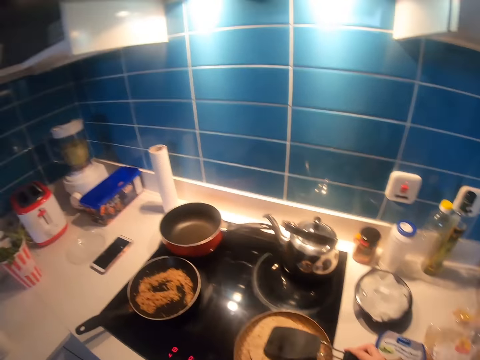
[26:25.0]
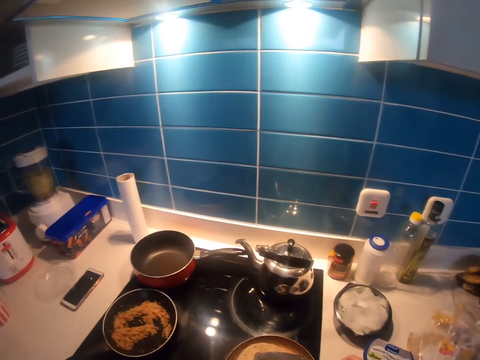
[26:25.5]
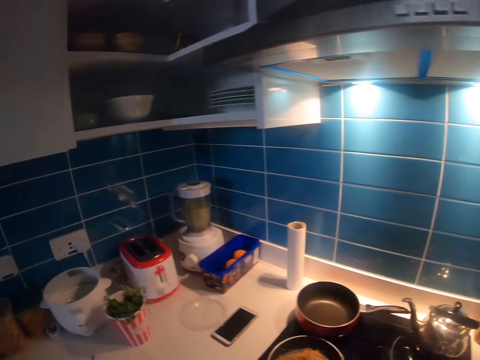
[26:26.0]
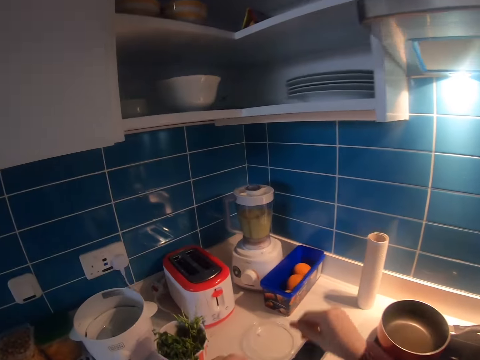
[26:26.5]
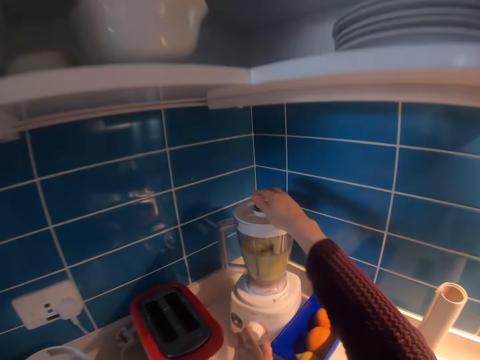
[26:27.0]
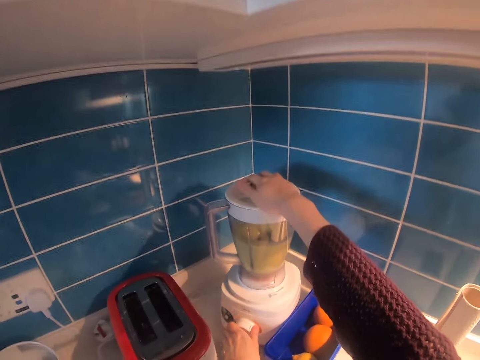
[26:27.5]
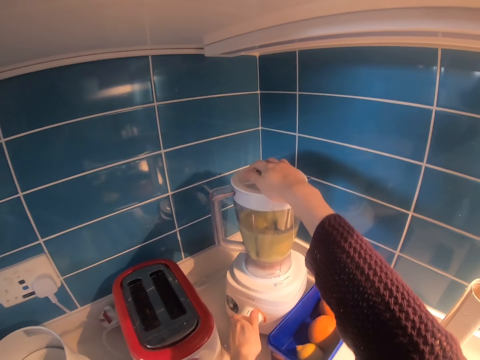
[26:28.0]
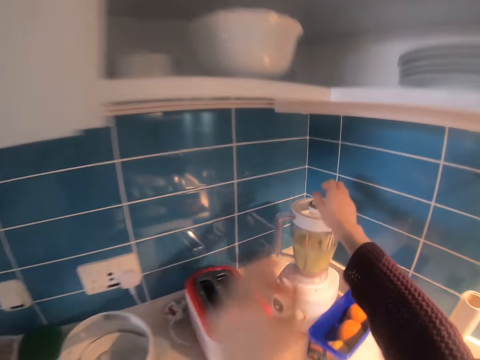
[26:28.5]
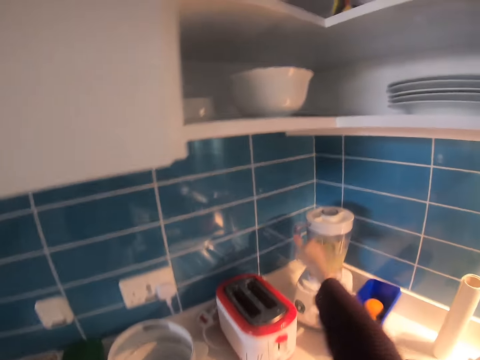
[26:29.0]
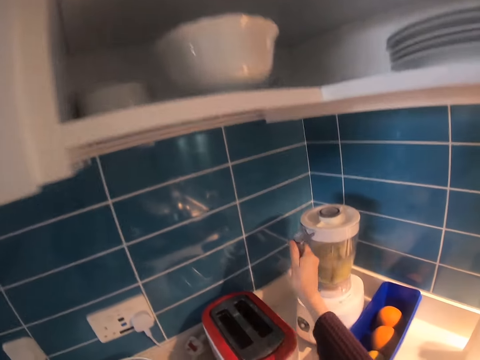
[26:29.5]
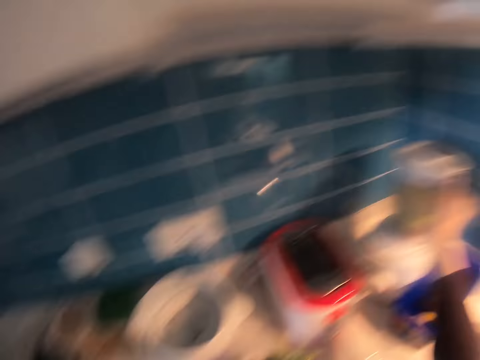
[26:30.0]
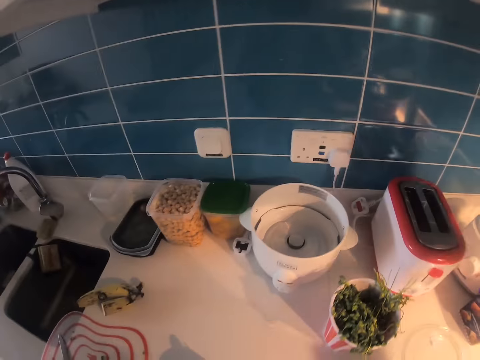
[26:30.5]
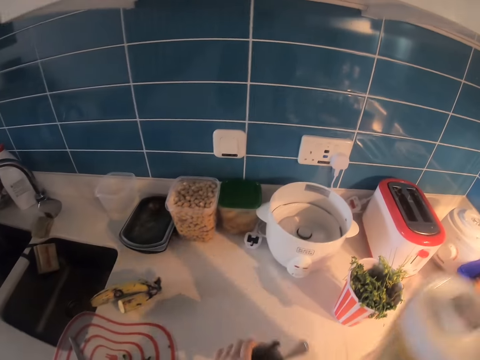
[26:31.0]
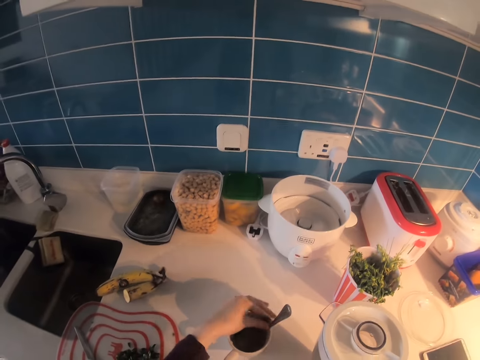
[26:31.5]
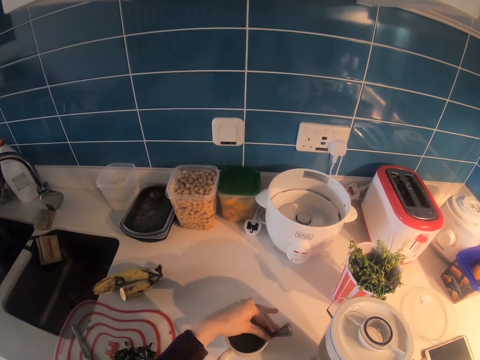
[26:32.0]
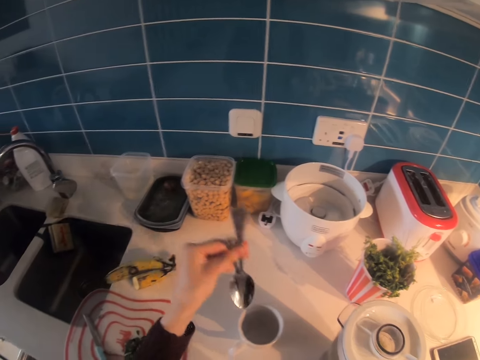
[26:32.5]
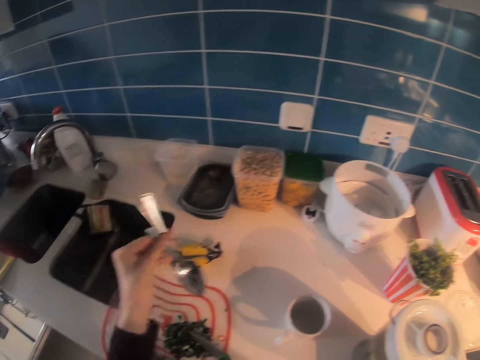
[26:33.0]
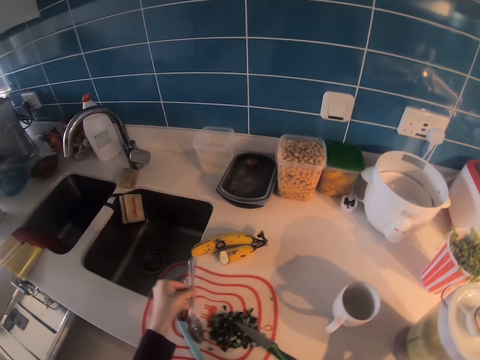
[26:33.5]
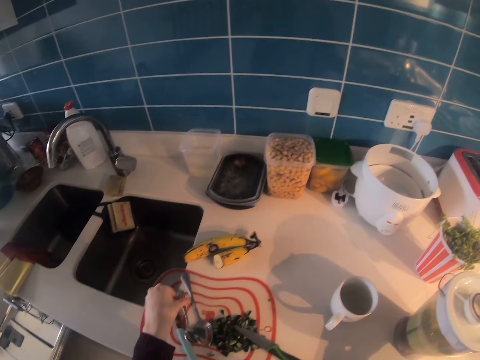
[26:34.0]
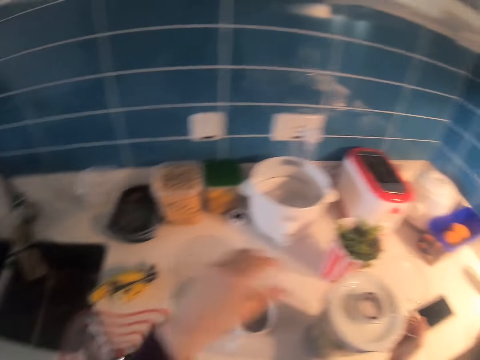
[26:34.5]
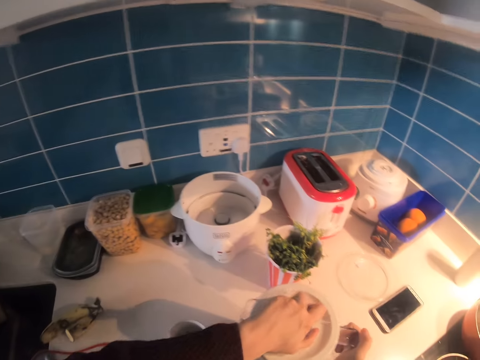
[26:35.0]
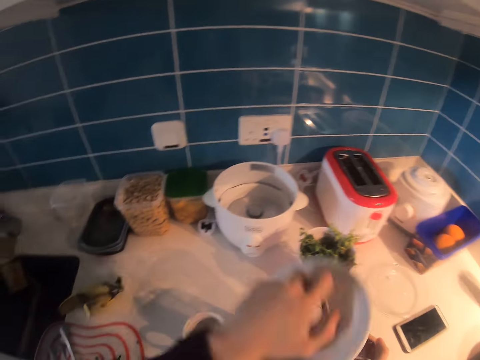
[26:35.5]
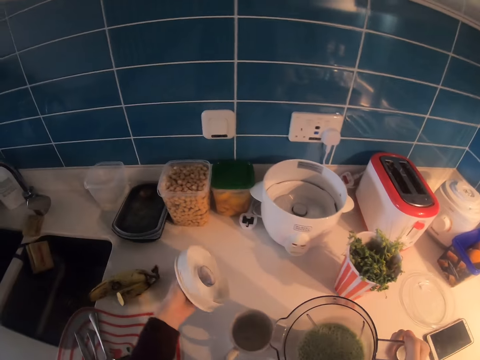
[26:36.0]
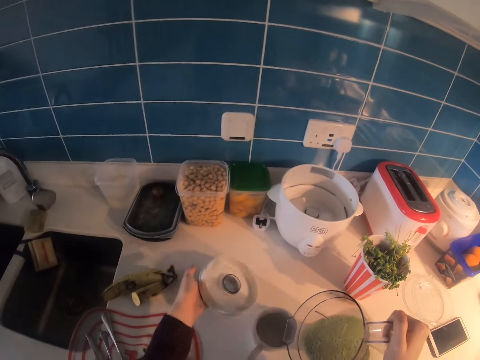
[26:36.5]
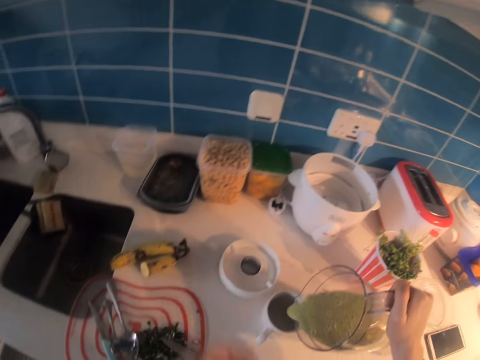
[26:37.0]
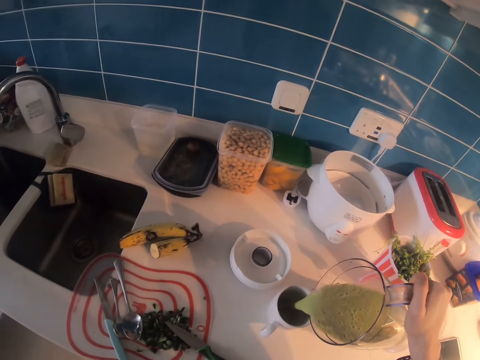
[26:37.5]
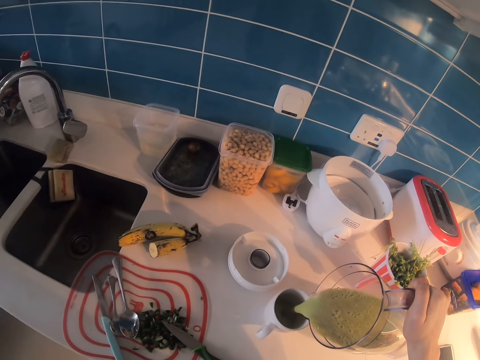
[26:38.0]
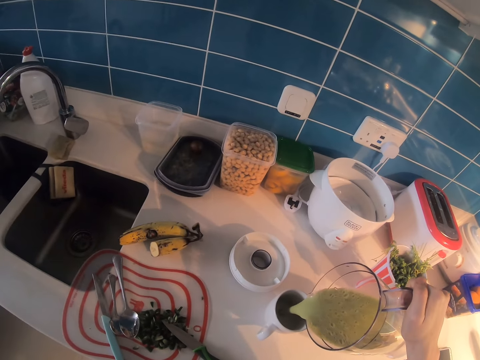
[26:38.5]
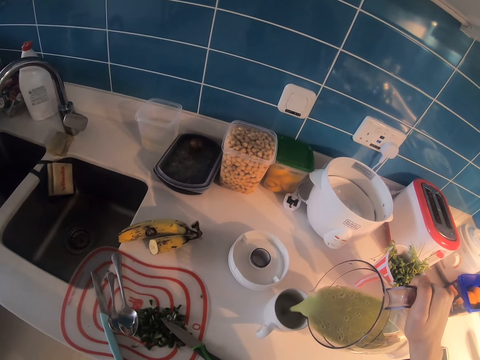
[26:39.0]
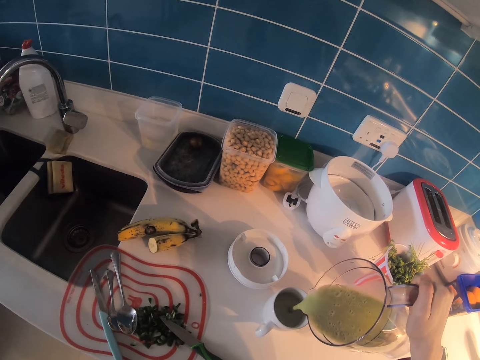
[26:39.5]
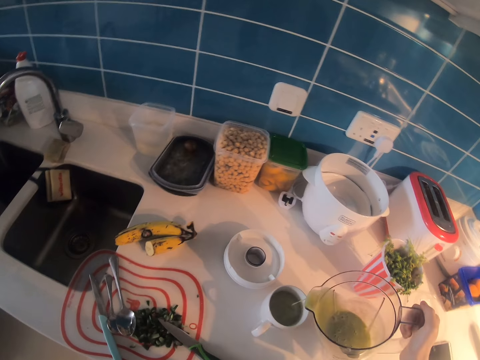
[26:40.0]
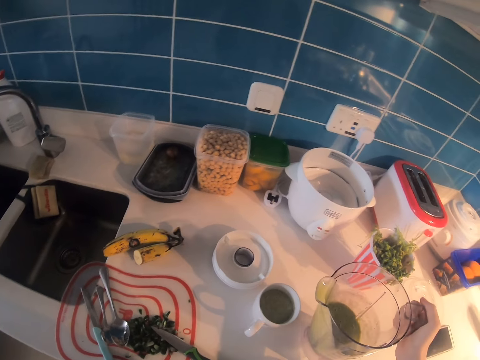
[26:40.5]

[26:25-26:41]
The camera wearer walks toward the blender. They stir the food with the flat spoon. They hold the blender with the right hand. They turn off the blender with the left hand. They pick up the blender jug. They pick up the spoon from the cup. They hold the spoon. They put the spoon on the kitchen top. They open the blender. They put the lid down. They pour the solution in the cup.

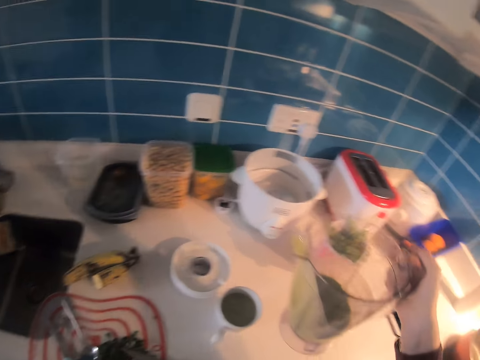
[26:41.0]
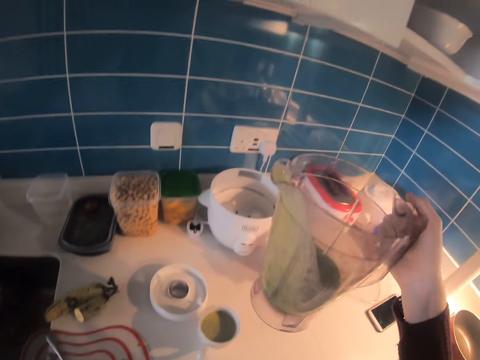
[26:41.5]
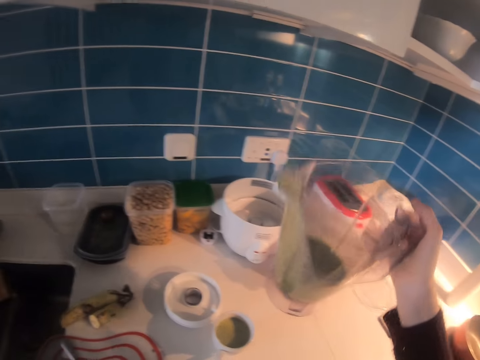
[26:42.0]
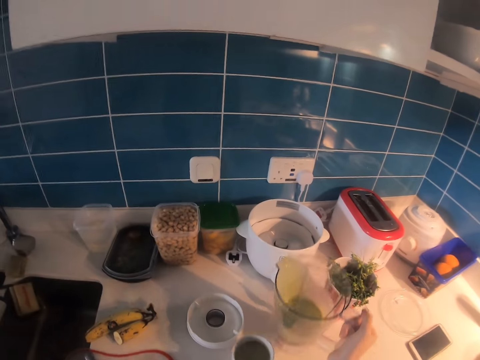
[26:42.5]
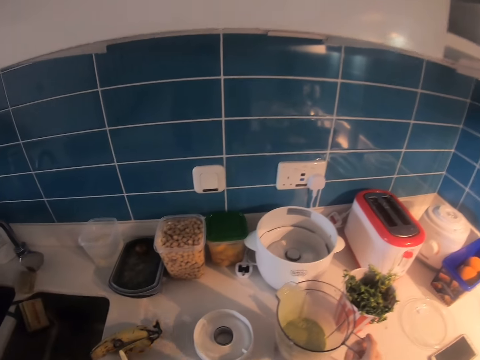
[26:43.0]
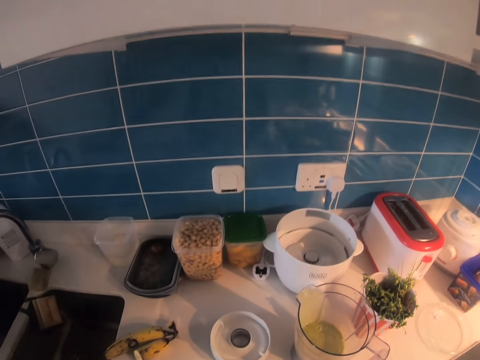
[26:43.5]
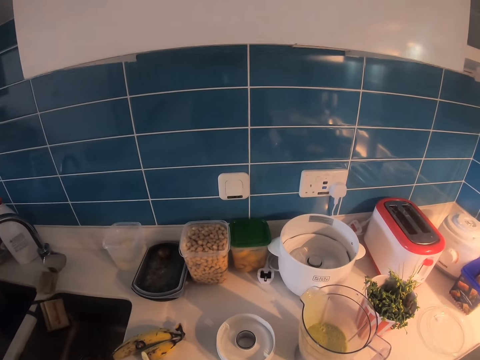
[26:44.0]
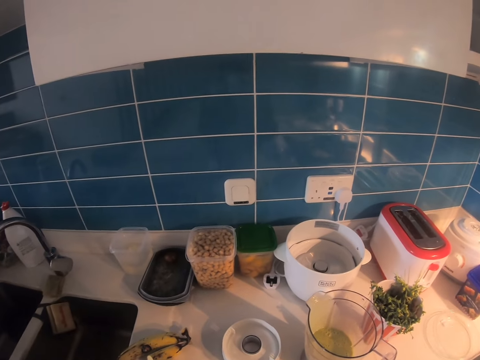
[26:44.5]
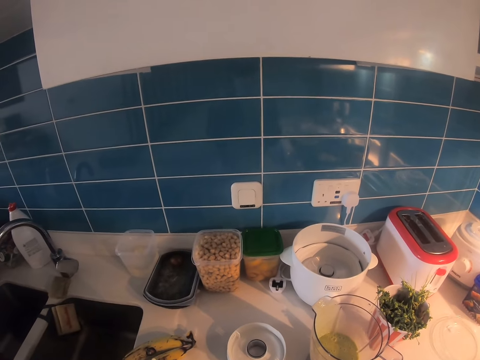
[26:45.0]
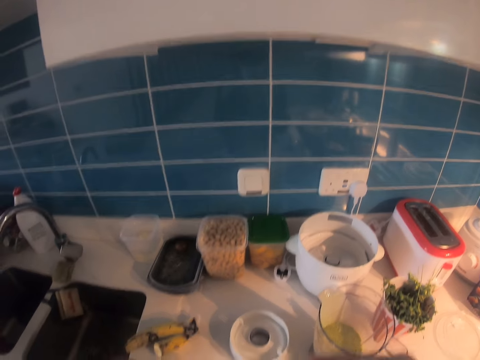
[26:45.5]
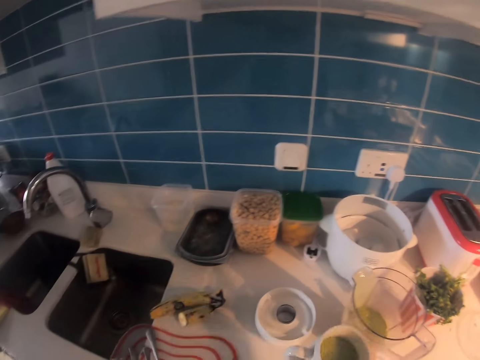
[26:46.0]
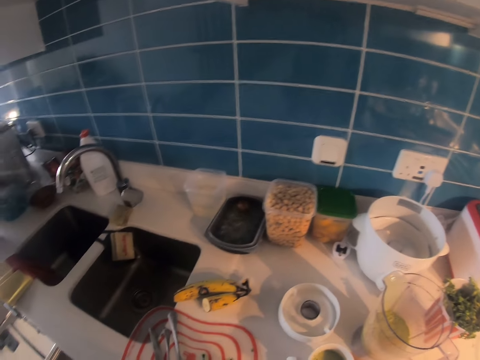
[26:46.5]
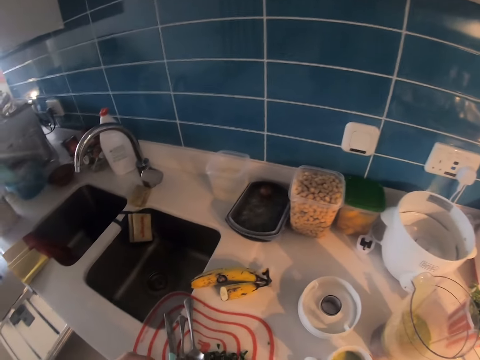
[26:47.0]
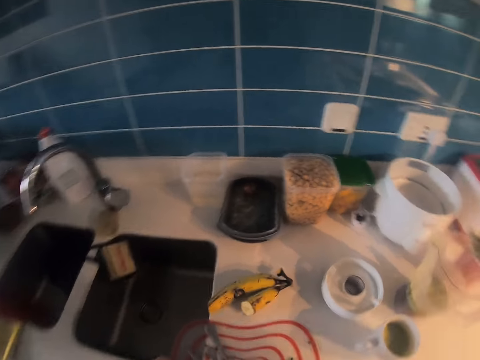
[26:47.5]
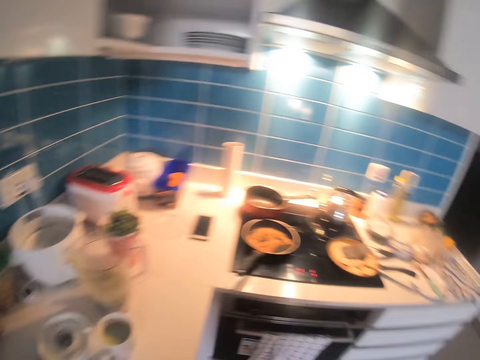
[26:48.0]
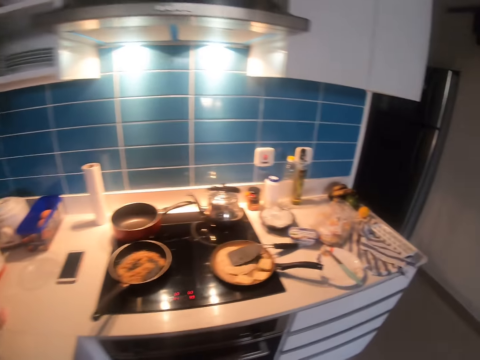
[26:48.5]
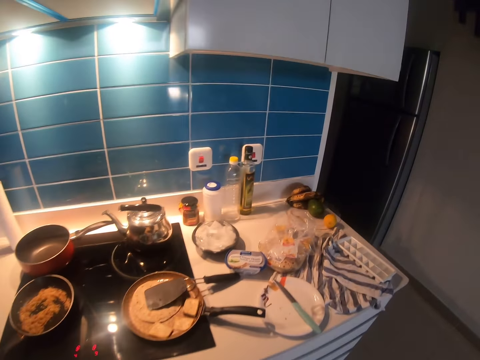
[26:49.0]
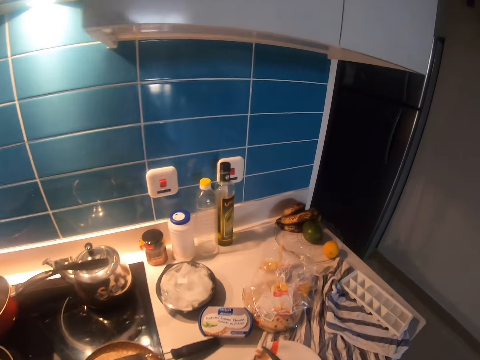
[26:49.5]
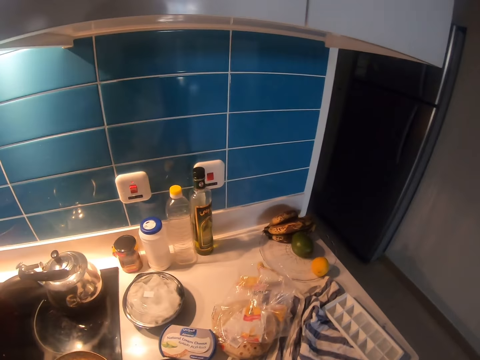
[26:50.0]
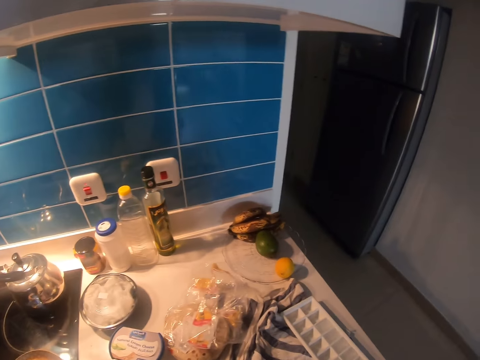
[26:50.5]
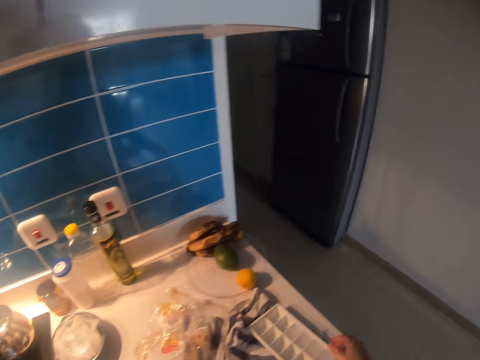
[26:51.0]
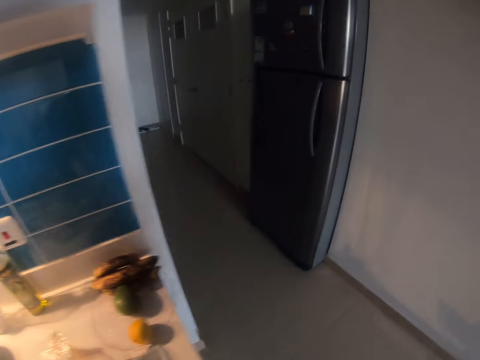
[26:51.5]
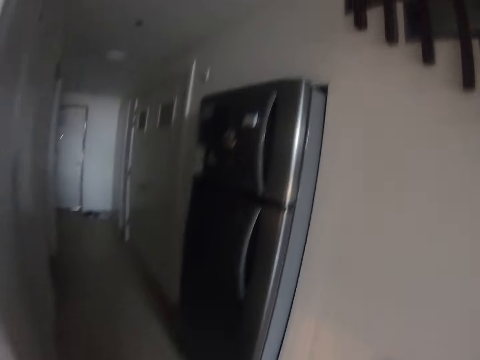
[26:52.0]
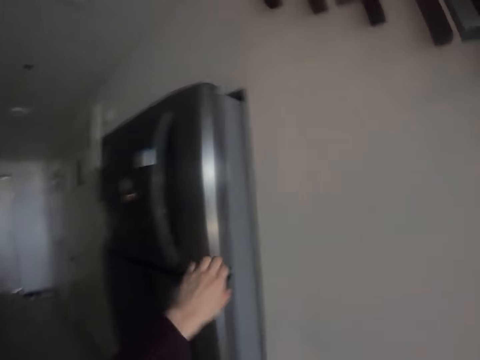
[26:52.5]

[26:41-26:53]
The camera wearer holds the blender jug. They put the jug on the kitchen top. They look at the blender. They drink the solution. They put the cup on the kitchen top. They walk toward the cooker. They look at the counter top. They walk toward the fridge.
